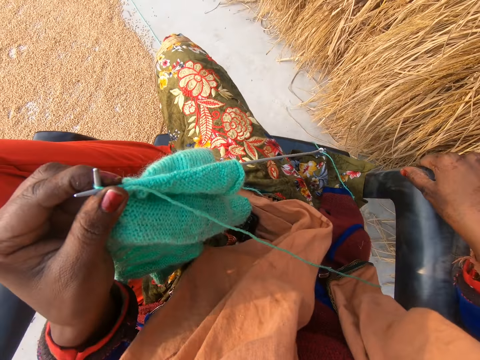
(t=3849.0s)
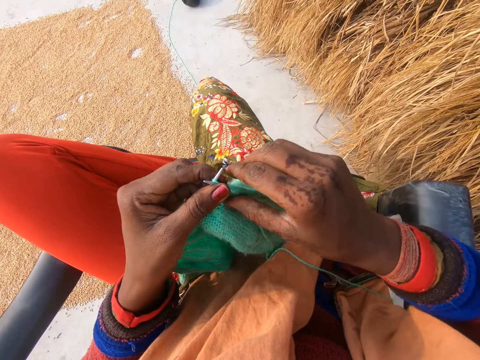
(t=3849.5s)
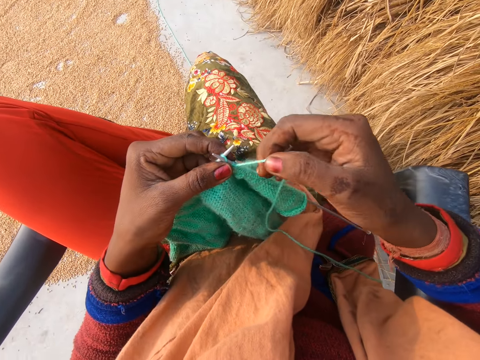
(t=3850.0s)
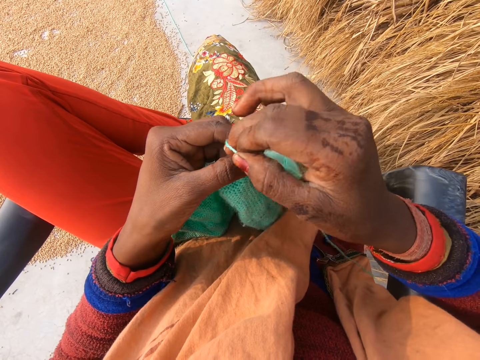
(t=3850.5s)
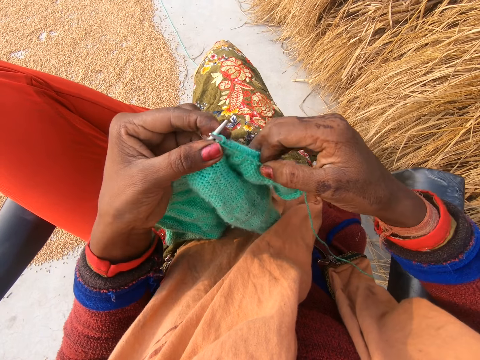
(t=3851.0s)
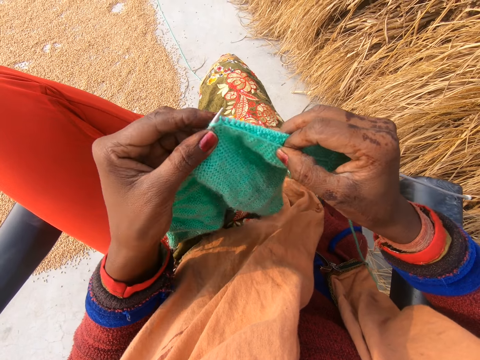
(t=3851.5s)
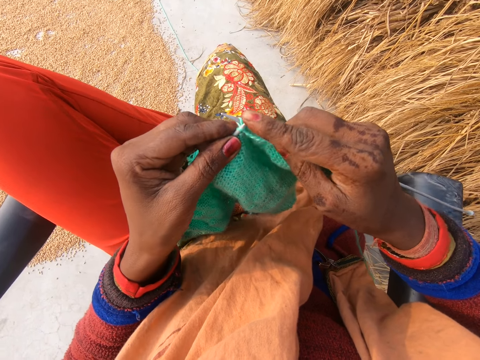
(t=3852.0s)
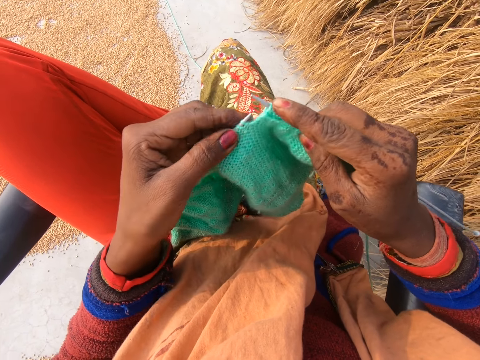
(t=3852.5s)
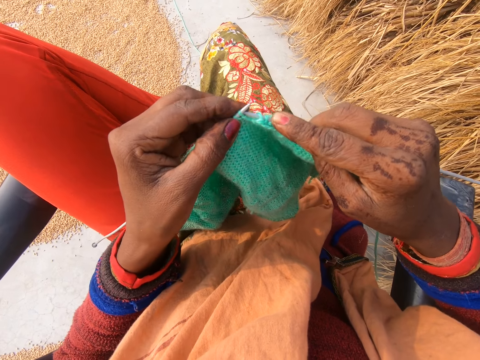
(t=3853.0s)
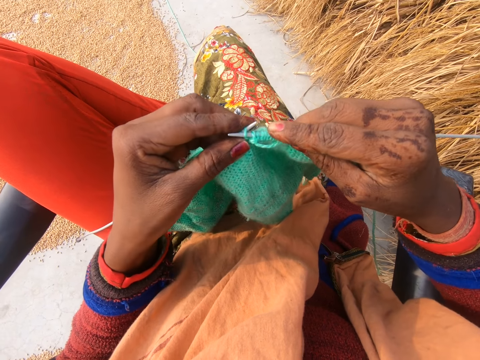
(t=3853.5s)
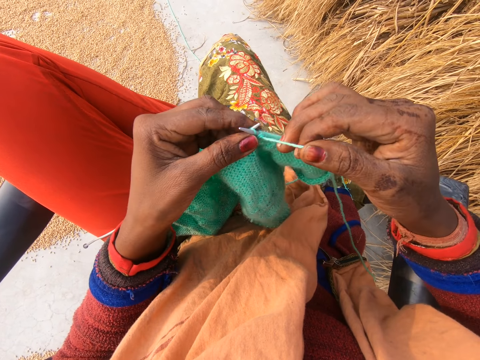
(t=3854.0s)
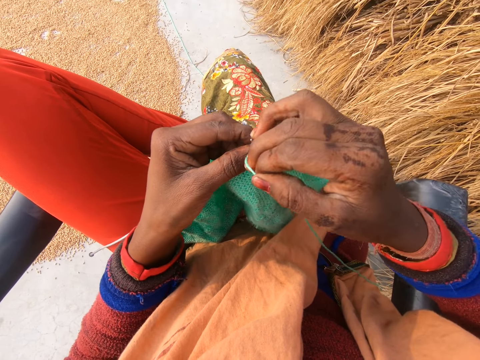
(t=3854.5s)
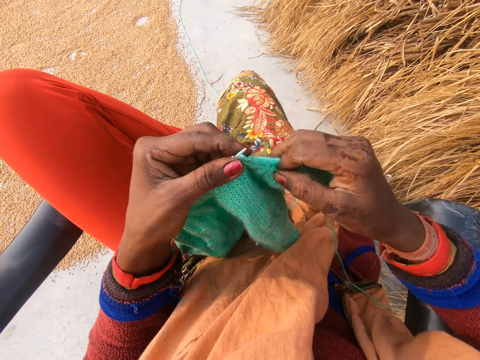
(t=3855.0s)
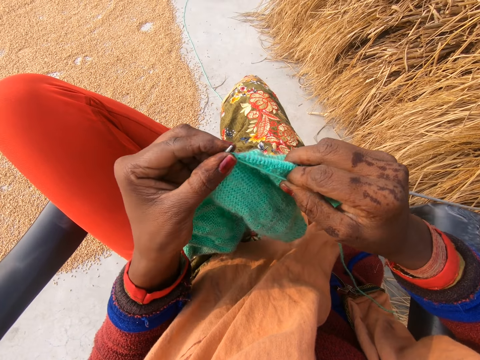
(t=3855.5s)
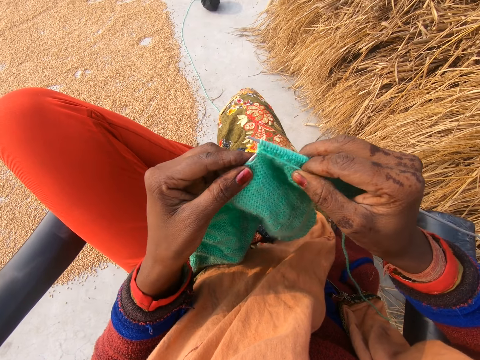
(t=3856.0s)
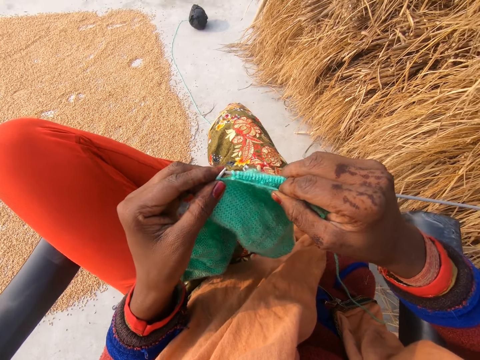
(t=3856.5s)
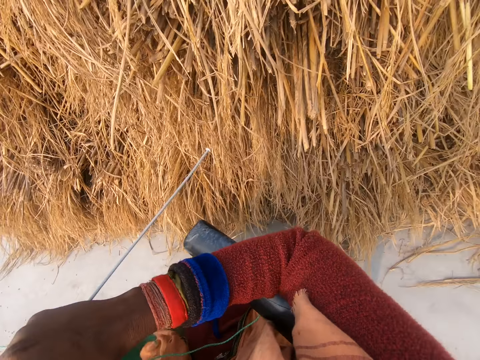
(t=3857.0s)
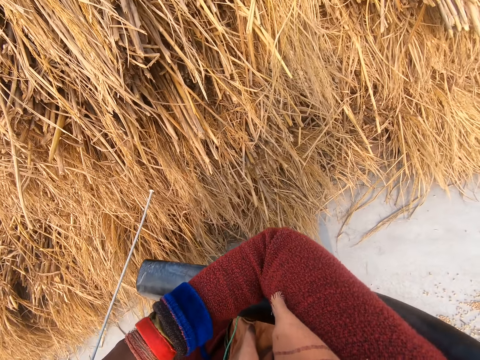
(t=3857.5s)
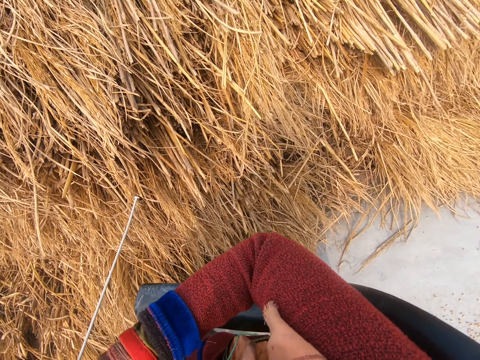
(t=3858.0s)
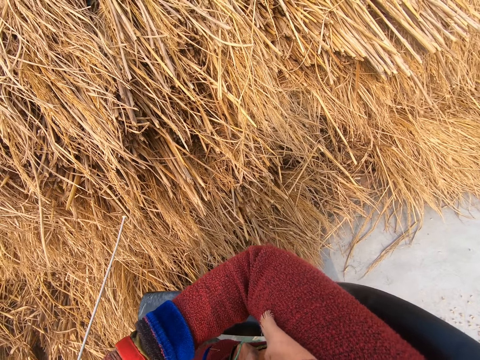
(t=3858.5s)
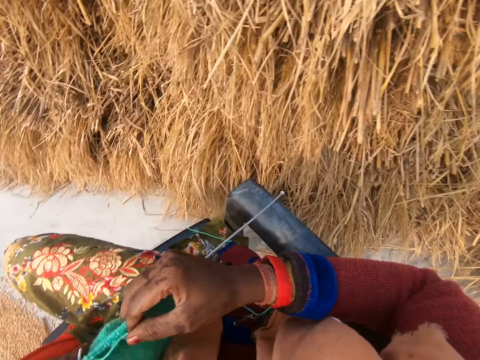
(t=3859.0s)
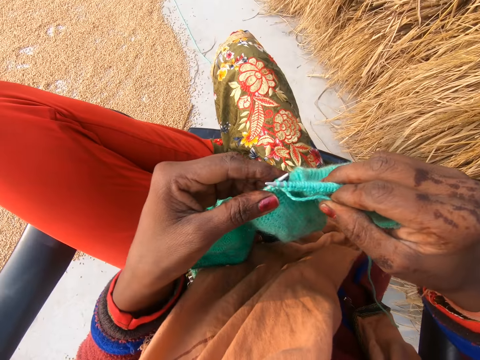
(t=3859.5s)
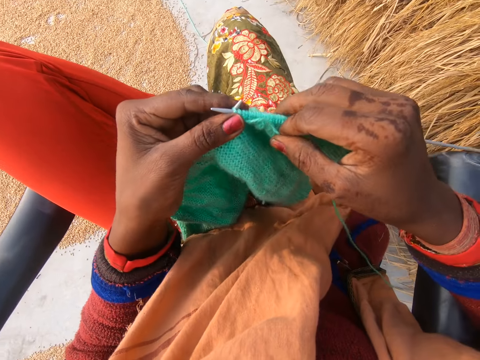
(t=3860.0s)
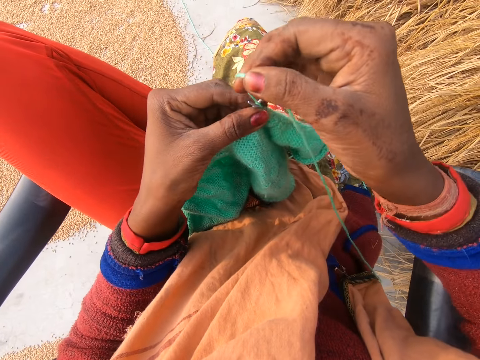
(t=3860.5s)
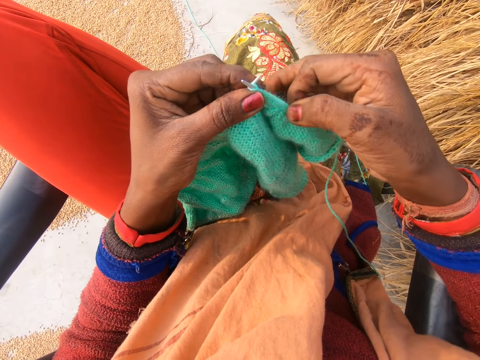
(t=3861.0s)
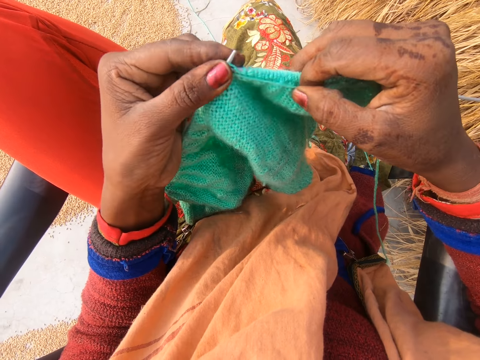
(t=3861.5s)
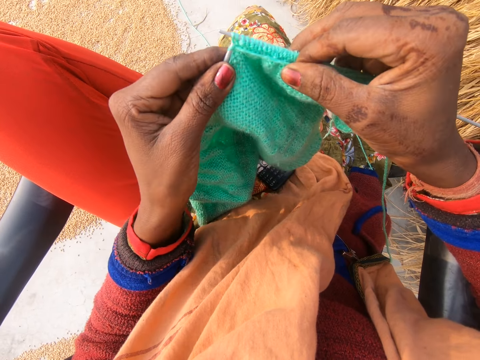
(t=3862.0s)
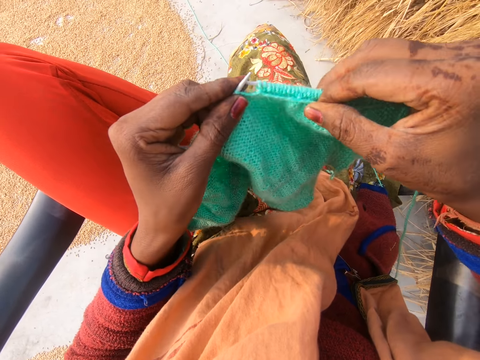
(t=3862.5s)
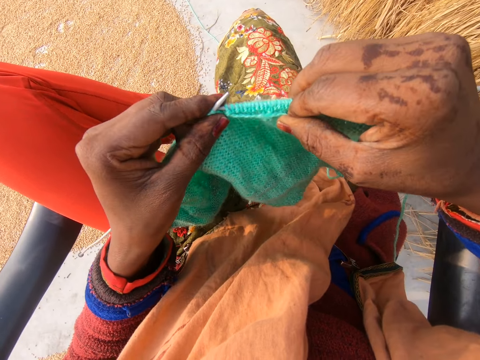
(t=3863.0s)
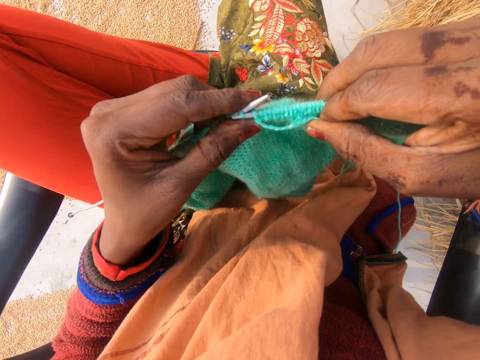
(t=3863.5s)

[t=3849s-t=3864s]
The camera wearer rotates the knitting thread around the needle. She crochets with the yarn in her hand. She knits a fabric with knitting needles. She pushes the knitting needle with a finger. She knits the fabric with the knitting needles. She rotates the knitting thread around the needle. She knits the fabric with the knitting needles. She looks towards her side. She rotates the knitting thread around the needle. She crochets with the yarn in her hand. She knits the fabric with the knitting needles.

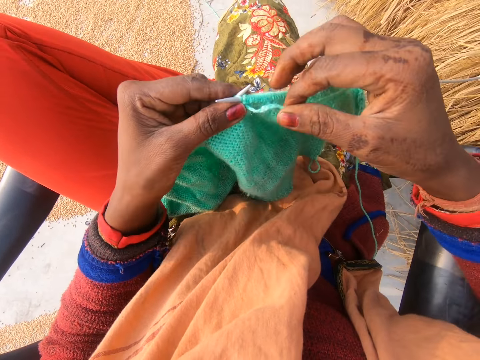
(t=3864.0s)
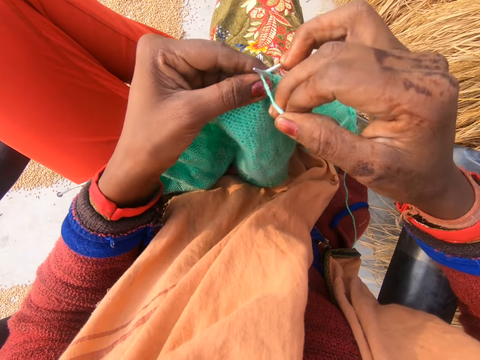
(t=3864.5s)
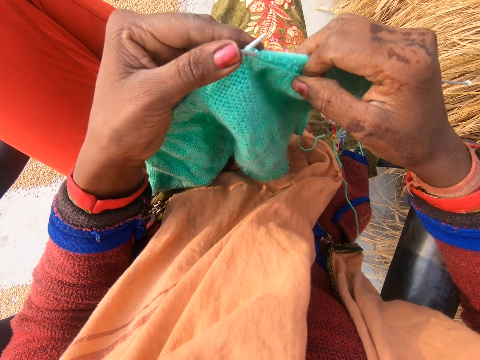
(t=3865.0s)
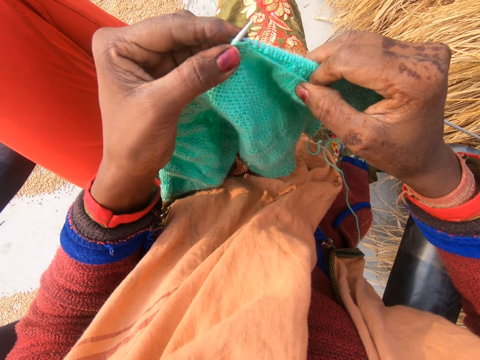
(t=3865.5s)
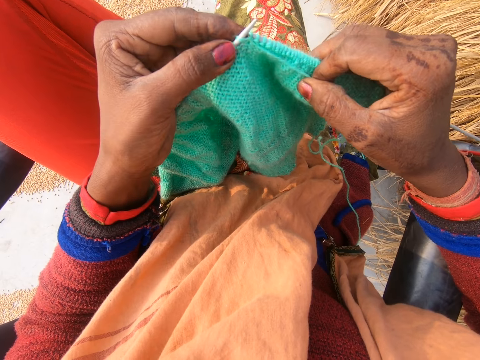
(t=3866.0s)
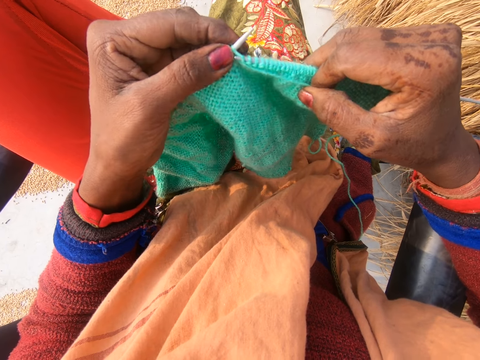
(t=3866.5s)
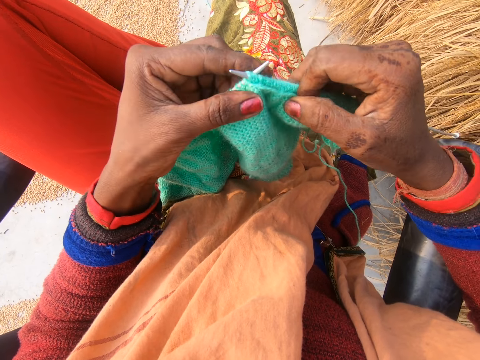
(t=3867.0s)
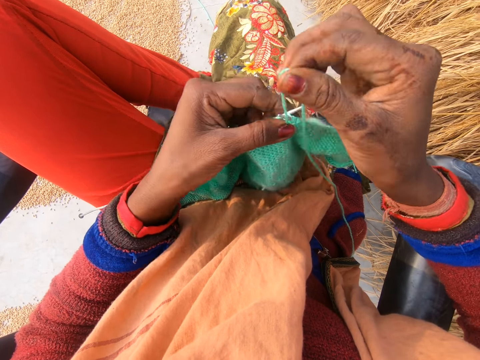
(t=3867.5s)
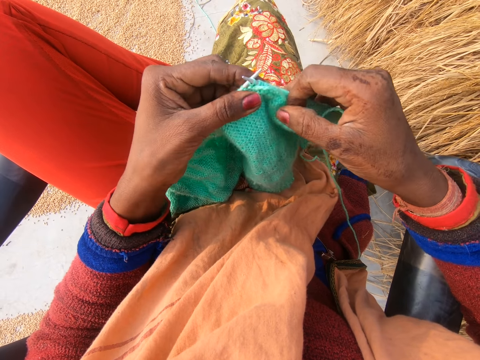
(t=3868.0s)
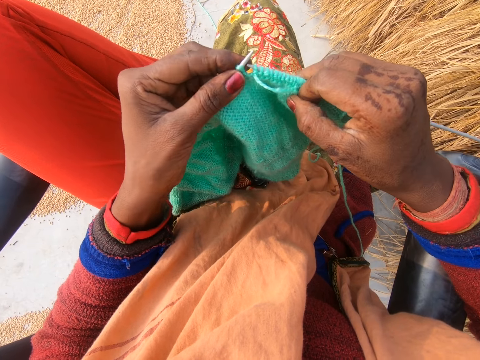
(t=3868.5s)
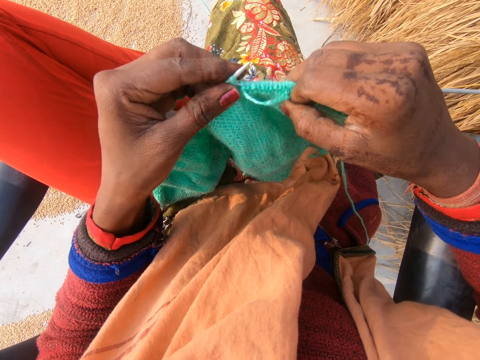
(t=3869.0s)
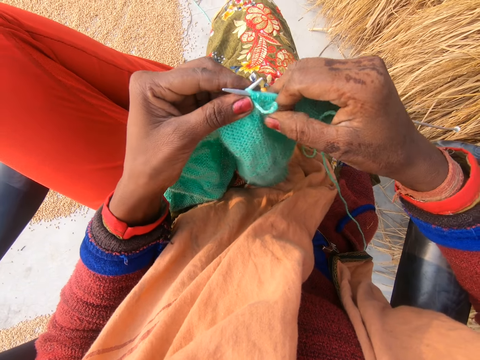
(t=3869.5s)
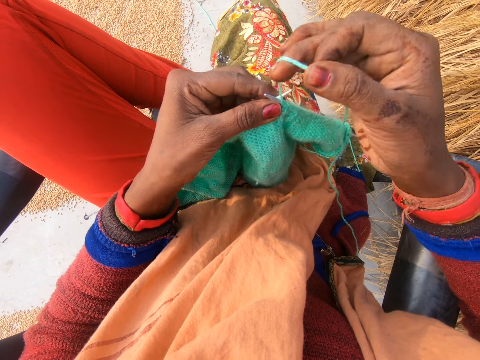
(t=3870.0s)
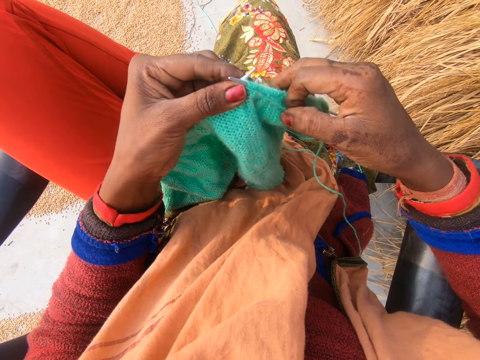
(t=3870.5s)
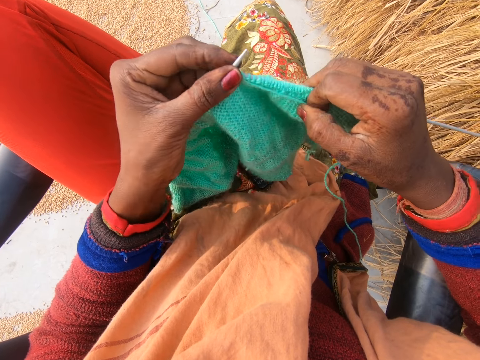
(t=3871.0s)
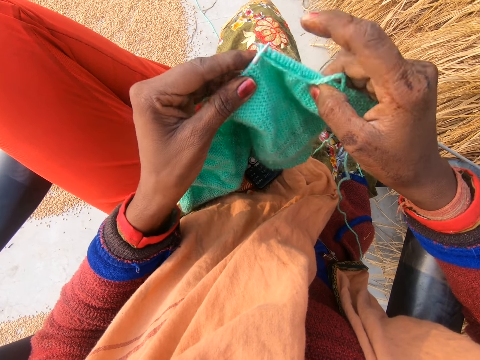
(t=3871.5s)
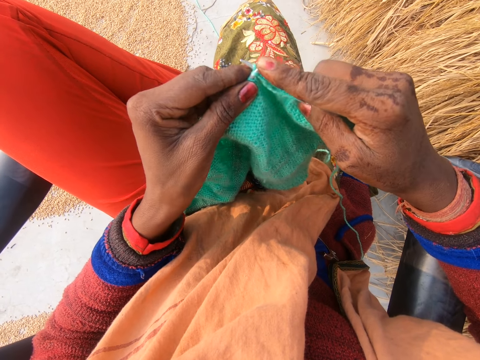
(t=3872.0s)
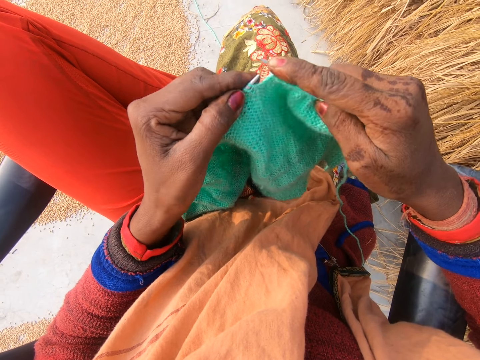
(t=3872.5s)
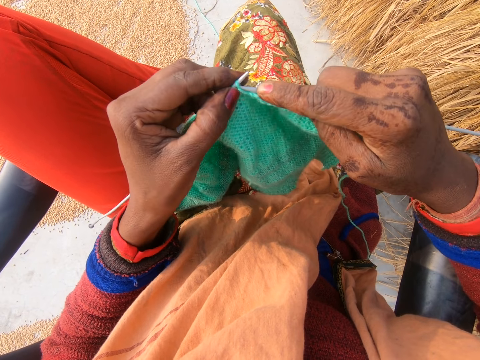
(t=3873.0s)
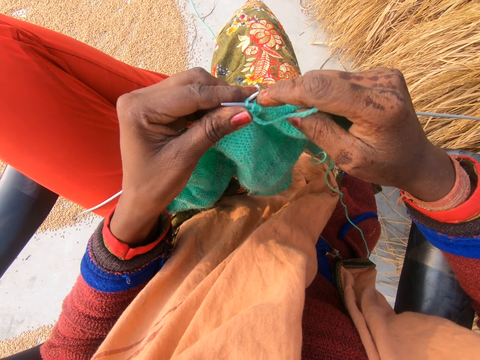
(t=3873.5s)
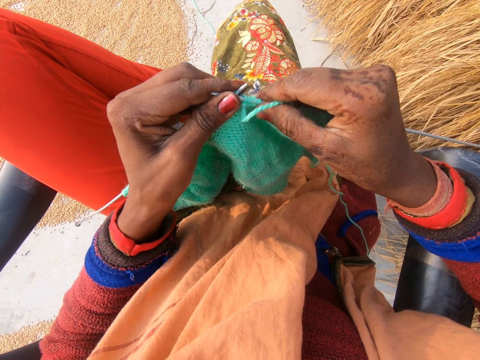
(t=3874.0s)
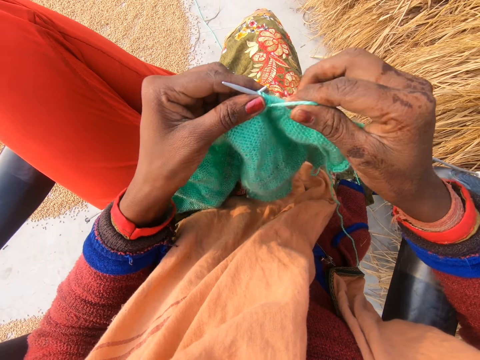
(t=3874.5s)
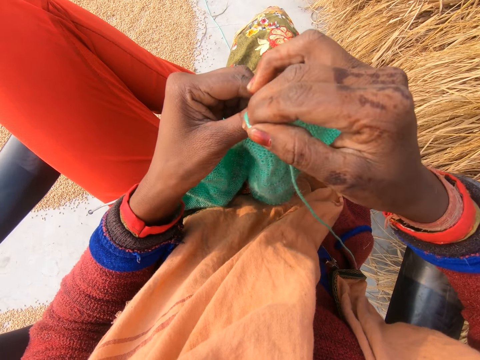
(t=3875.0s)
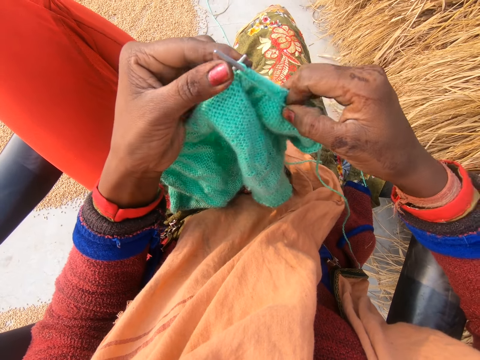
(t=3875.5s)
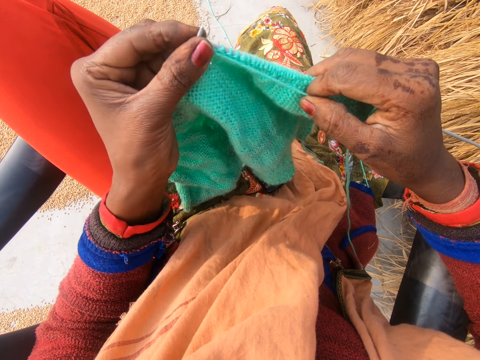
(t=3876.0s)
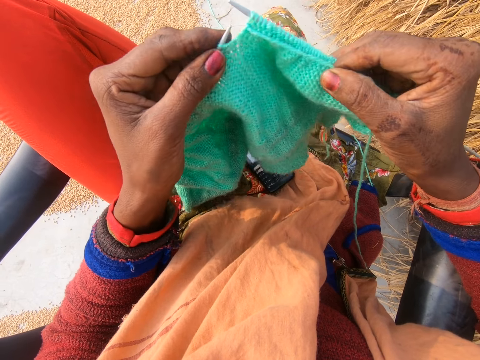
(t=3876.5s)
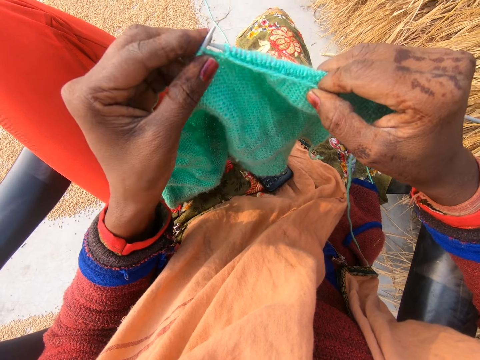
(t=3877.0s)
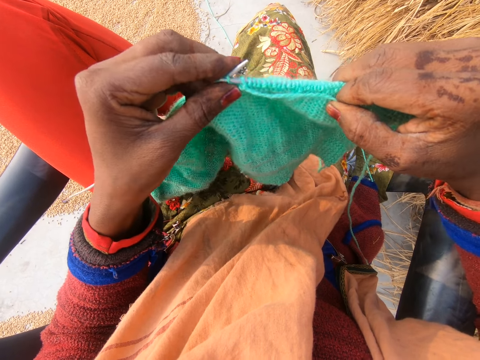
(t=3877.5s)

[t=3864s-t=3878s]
The camera wearer rotates the knitting thread around the needle. They knit a fabric with knitting needles. They rotate the knitting thread around the needle. They knit the fabric with the knitting needles. They rotate the knitting thread around the needle. They knit the fabric with the knitting needles. They push the knitting needle with a finger. They knit the fabric with the knitting needles. They rotate the knitting thread around the needle. They knit the fabric with the knitting needles.
